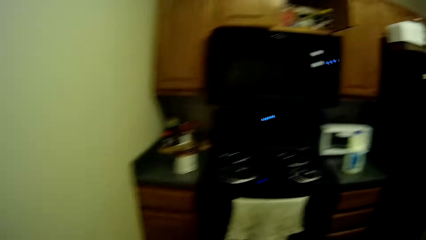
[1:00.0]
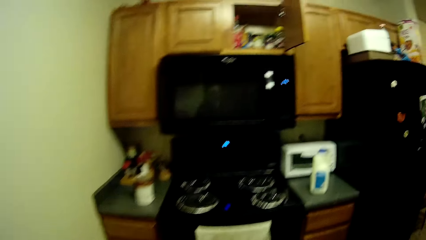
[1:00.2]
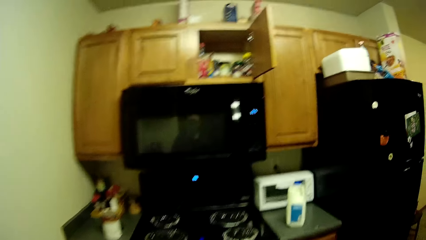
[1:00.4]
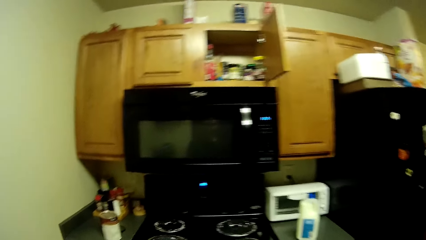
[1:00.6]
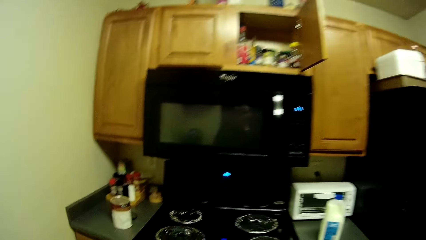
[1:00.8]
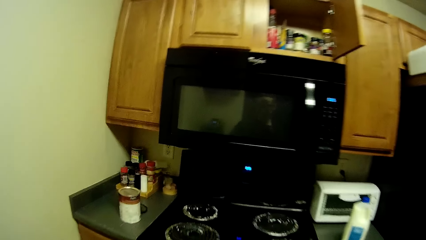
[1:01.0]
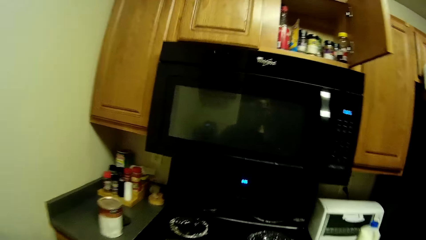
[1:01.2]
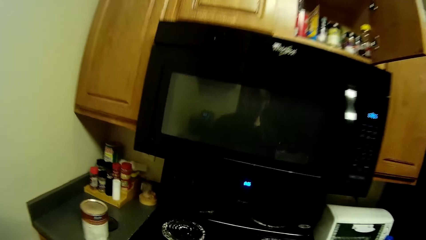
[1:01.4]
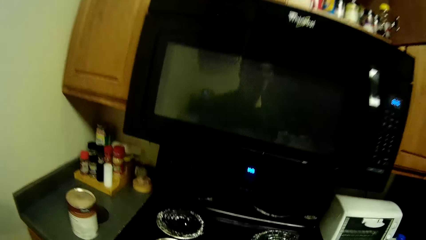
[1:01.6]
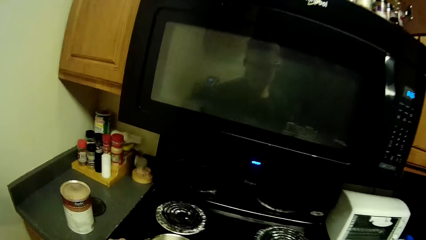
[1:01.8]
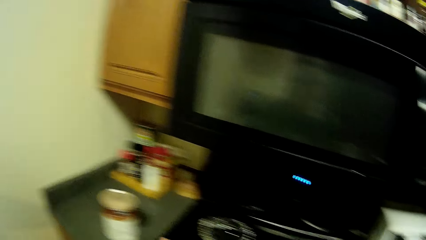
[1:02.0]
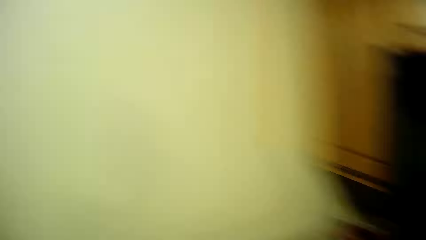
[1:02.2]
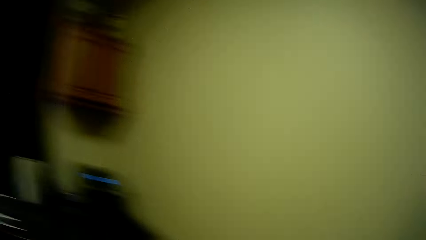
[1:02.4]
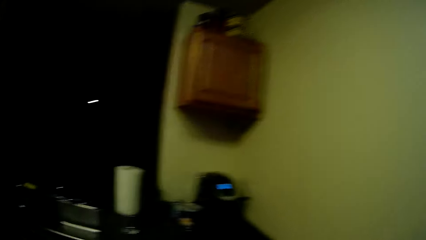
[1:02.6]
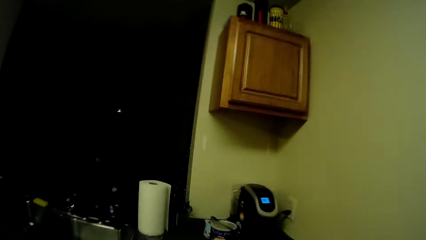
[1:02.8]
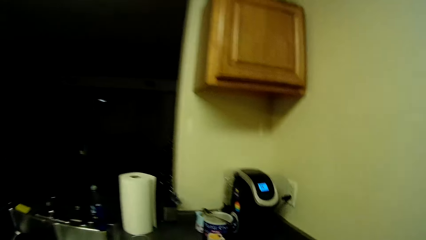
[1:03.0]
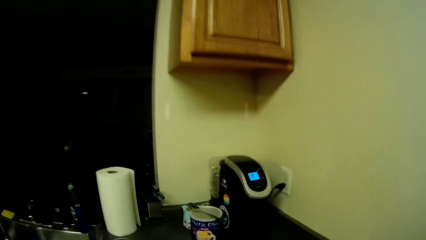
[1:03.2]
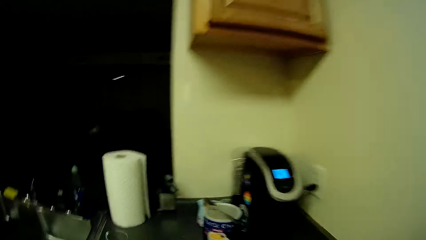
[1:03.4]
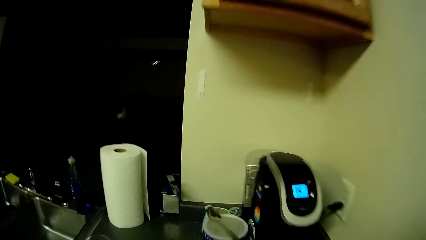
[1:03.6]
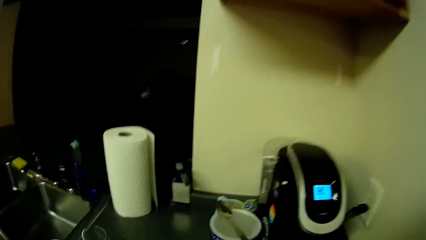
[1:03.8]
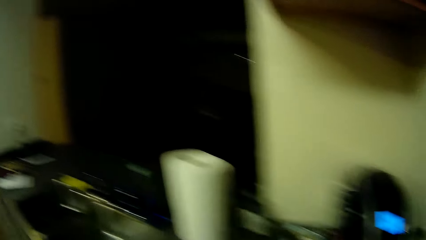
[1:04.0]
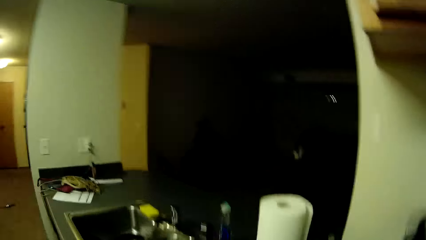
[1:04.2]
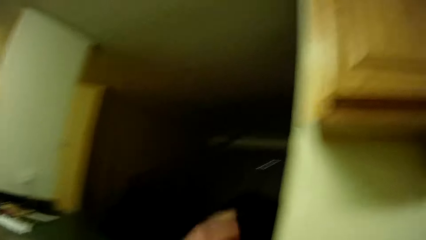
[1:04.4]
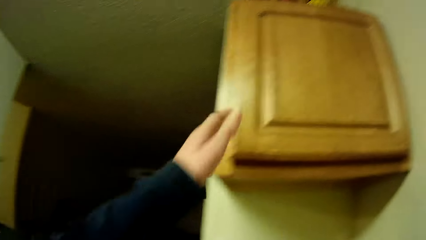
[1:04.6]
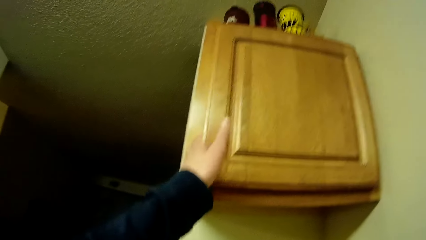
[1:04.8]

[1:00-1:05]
The camera wearer looks around.

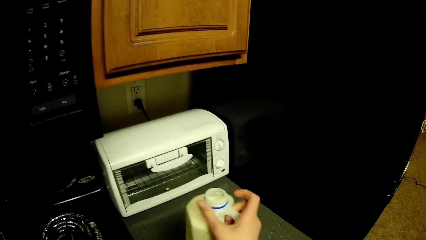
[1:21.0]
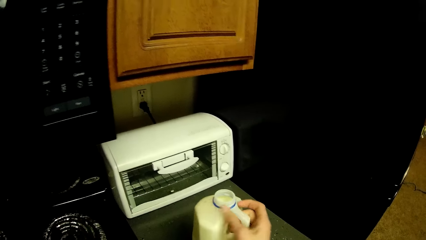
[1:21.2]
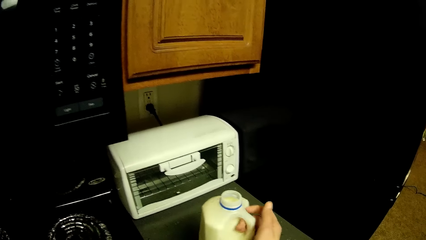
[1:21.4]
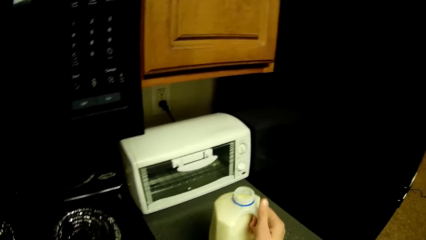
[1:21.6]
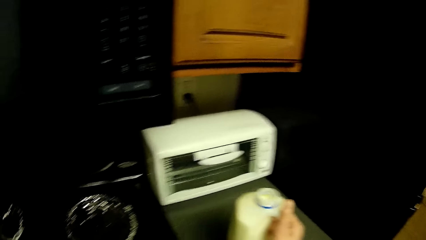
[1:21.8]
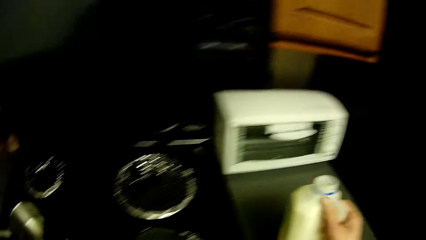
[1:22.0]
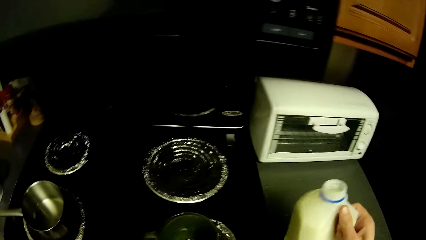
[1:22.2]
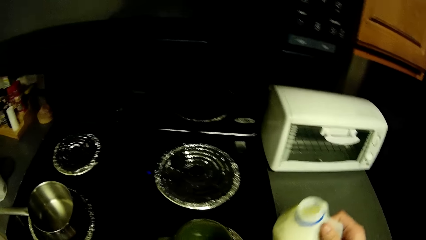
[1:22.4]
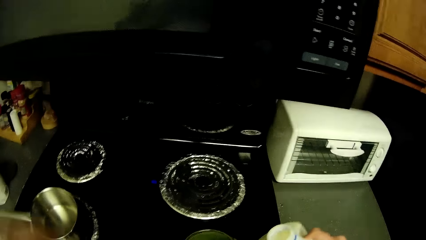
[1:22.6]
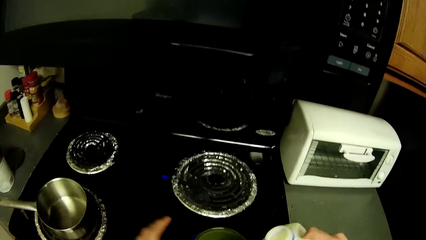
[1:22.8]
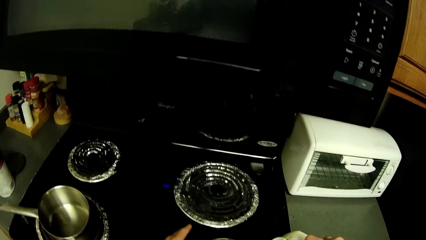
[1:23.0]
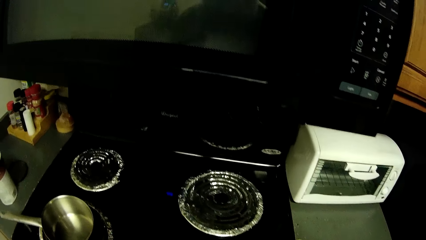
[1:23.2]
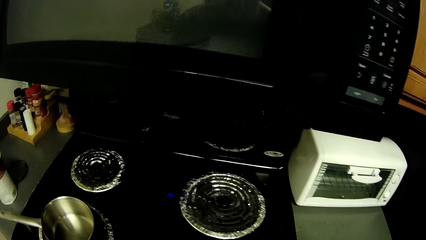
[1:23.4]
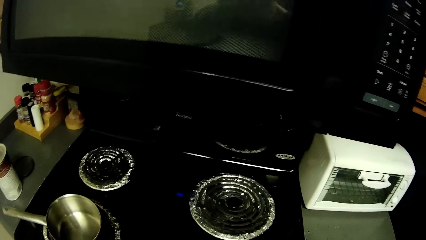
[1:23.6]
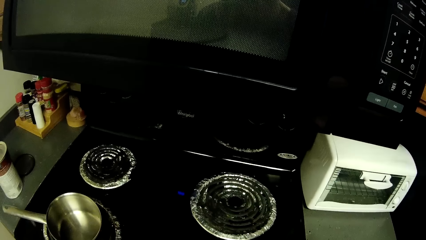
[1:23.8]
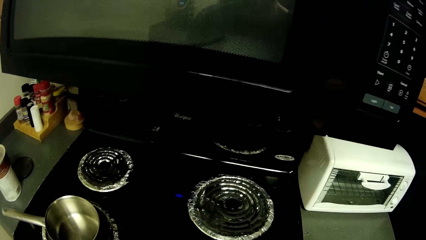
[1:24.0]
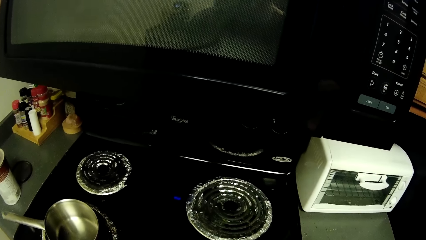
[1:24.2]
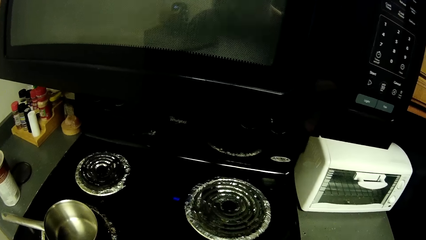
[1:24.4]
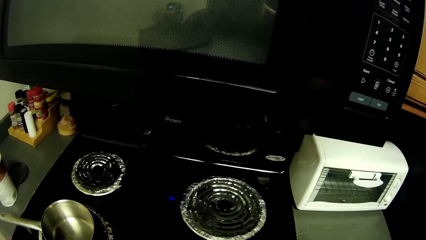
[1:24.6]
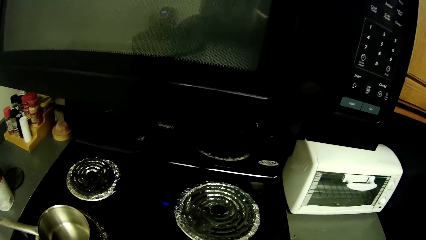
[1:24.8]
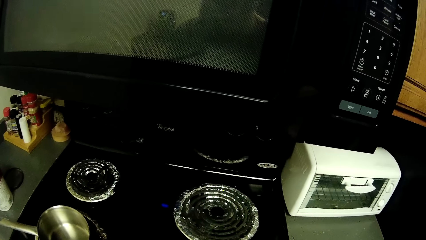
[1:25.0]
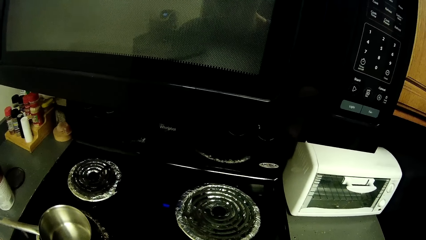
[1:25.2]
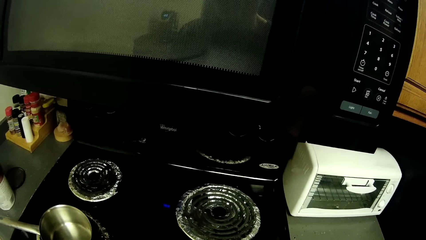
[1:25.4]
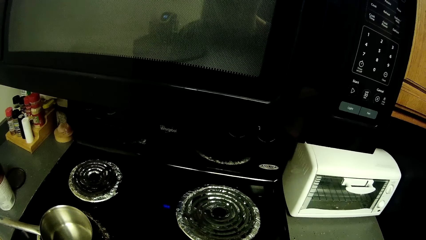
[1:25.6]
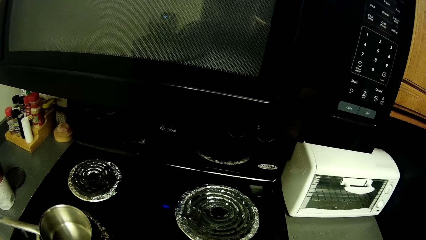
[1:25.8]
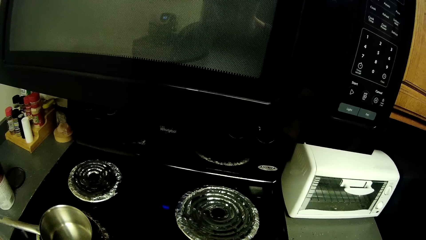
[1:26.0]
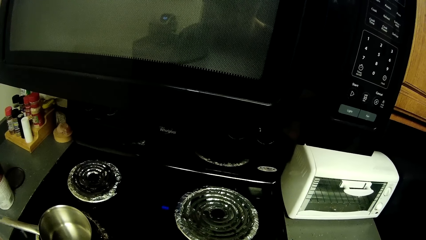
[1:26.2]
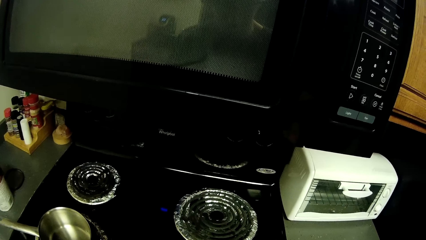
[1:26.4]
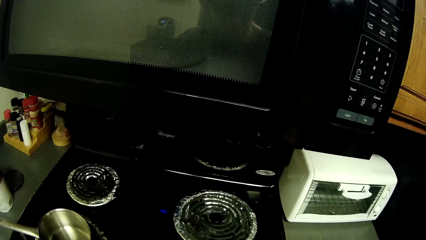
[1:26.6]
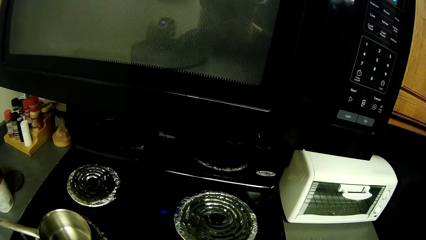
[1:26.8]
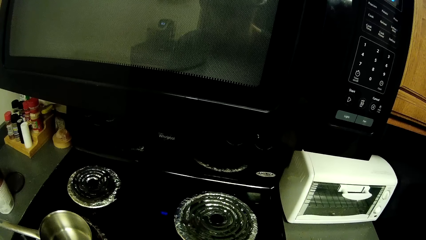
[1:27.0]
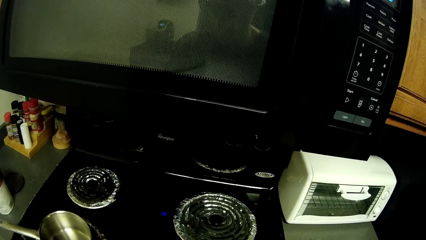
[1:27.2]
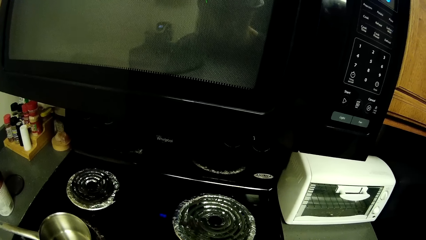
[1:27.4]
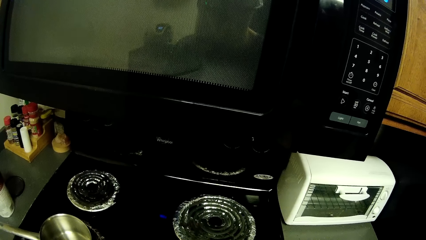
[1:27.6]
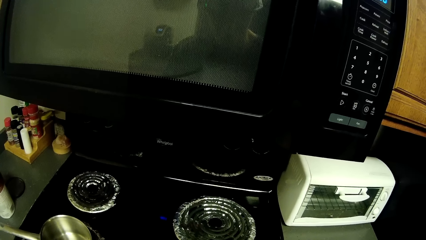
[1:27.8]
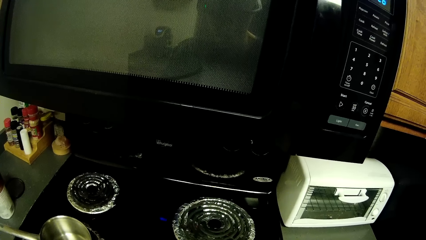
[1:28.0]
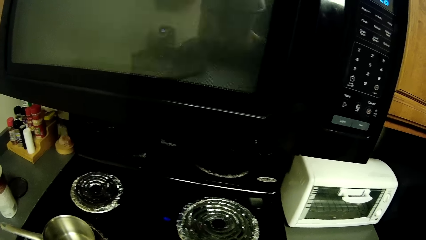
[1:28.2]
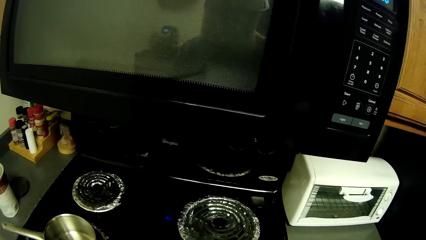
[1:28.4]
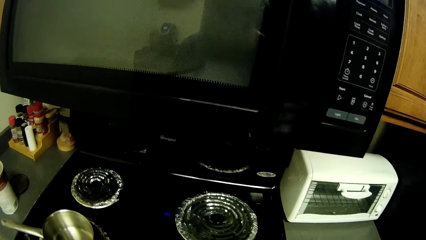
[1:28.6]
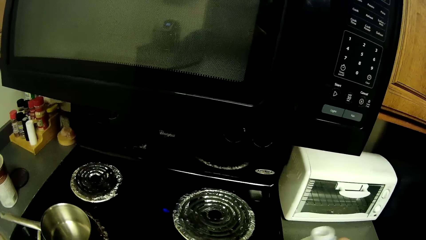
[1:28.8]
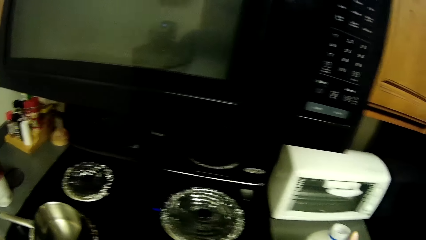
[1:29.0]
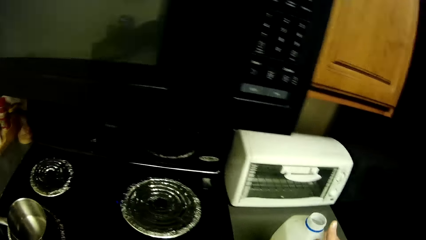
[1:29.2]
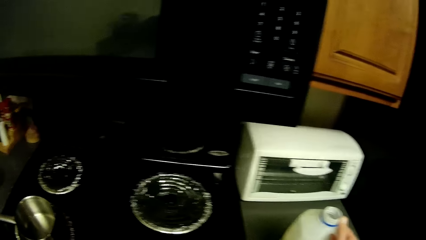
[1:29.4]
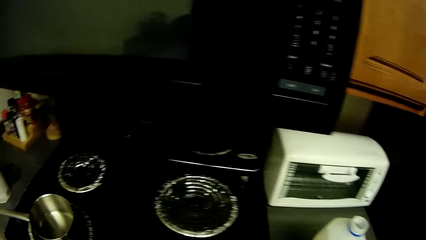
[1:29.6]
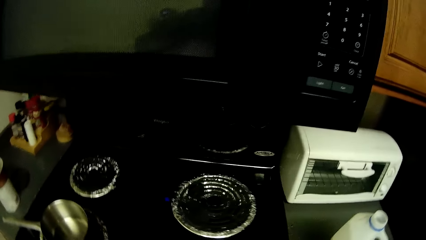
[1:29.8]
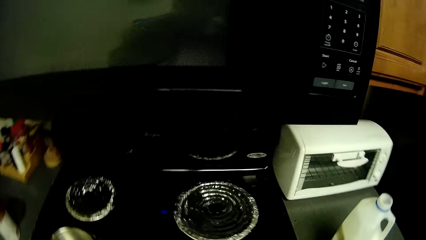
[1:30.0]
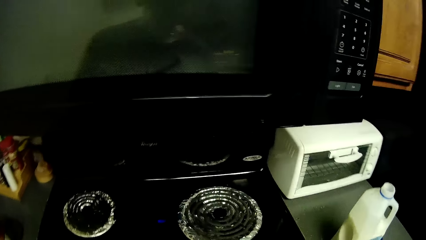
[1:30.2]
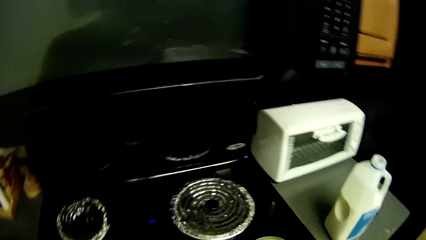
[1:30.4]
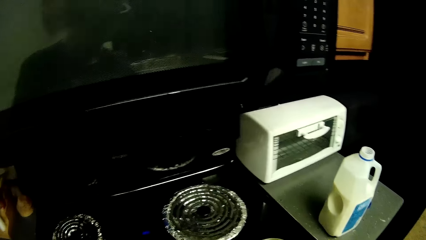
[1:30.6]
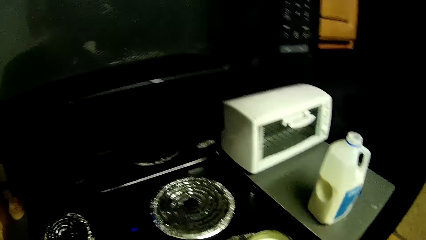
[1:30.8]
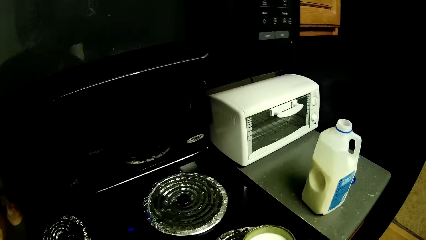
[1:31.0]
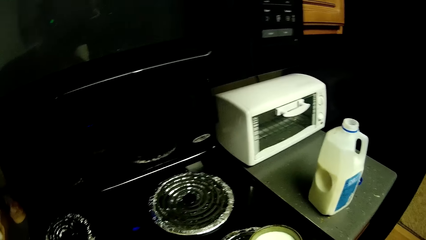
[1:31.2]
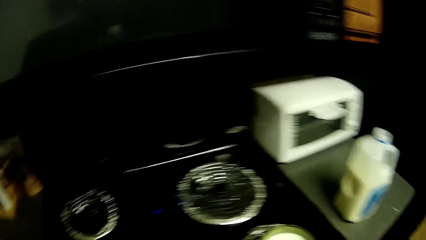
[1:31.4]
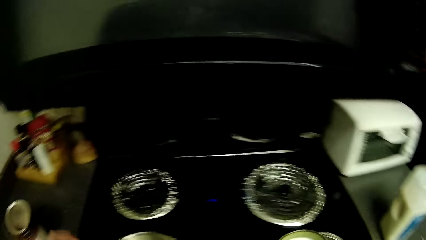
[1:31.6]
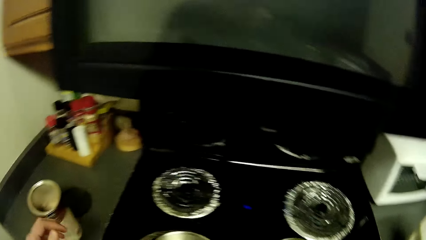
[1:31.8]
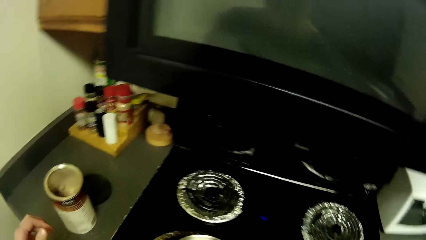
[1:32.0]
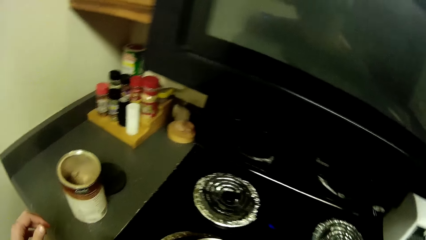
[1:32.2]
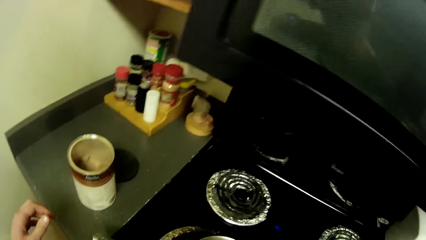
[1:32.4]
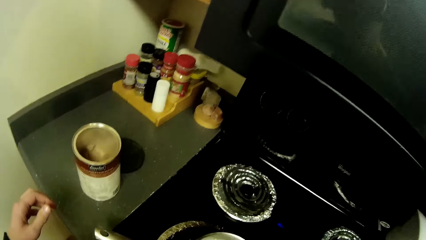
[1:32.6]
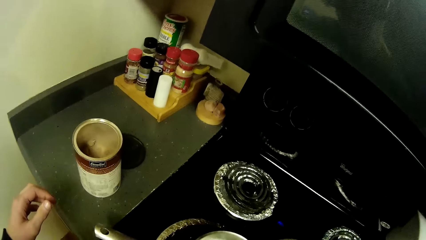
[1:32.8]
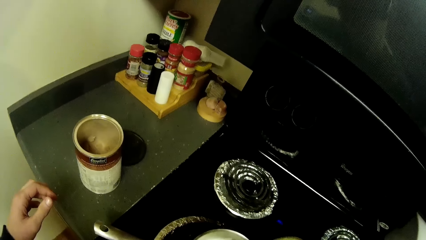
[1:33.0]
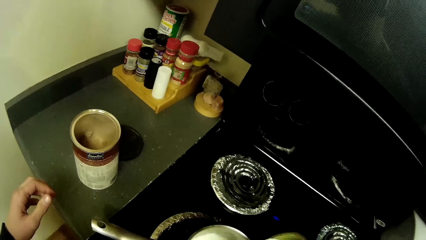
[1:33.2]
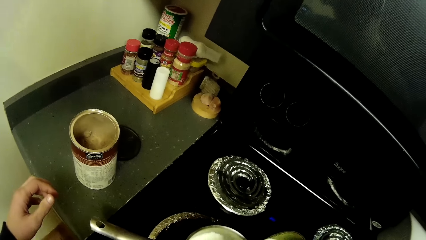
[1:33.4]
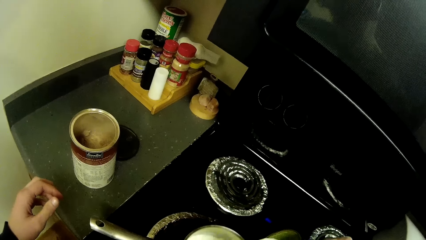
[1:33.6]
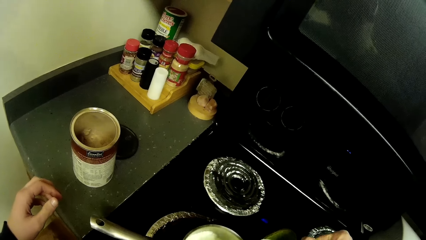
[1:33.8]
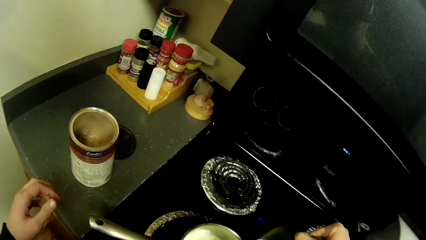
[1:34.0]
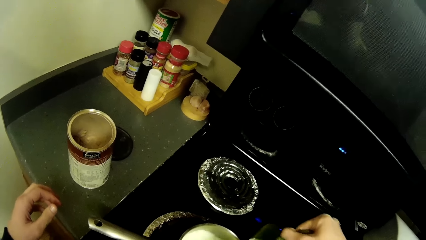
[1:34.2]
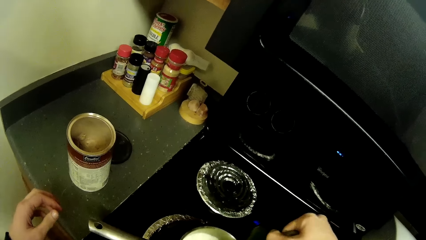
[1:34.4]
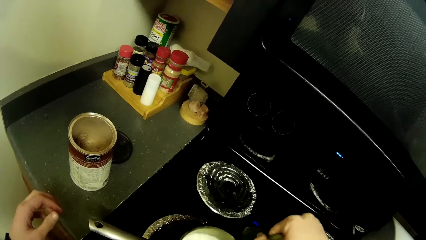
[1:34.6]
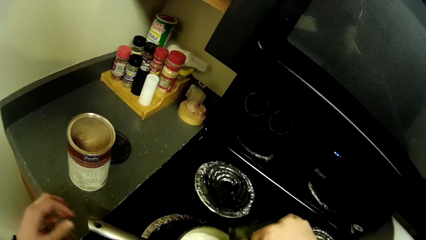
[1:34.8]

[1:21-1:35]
The camera wearer carries the milk. They put the milk in the mug. They look around.
